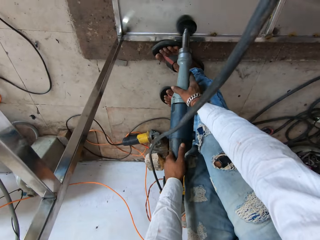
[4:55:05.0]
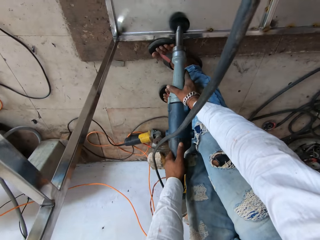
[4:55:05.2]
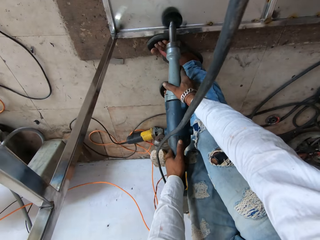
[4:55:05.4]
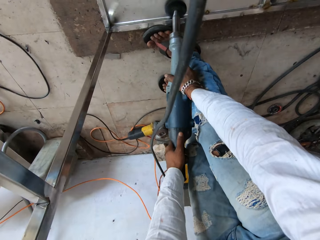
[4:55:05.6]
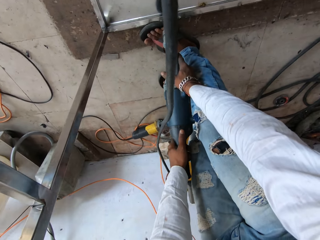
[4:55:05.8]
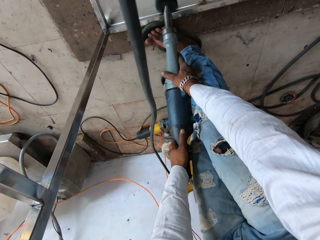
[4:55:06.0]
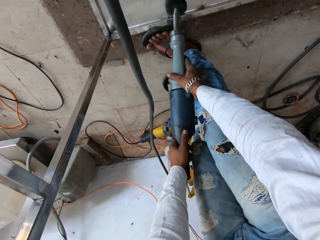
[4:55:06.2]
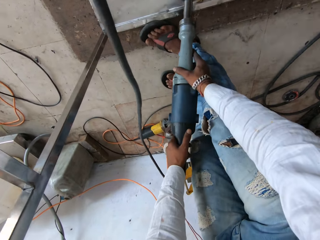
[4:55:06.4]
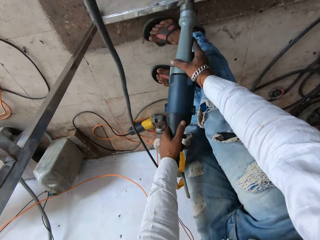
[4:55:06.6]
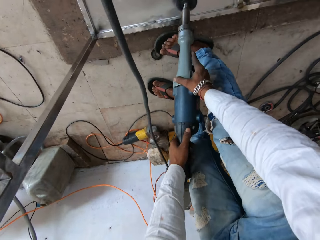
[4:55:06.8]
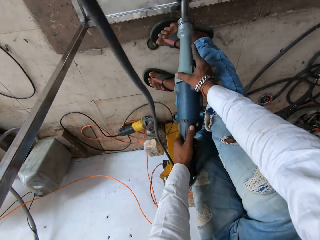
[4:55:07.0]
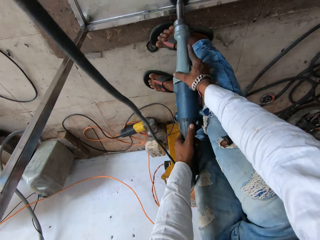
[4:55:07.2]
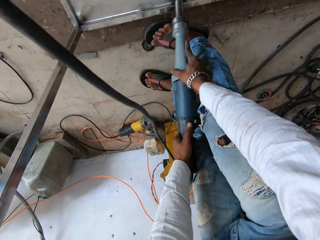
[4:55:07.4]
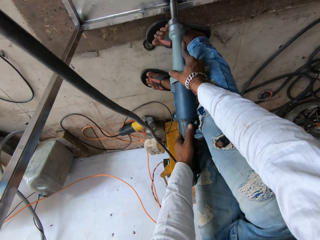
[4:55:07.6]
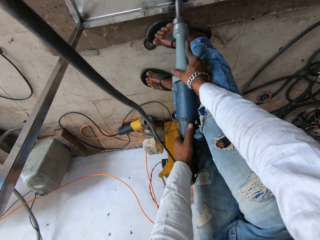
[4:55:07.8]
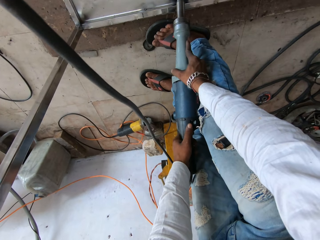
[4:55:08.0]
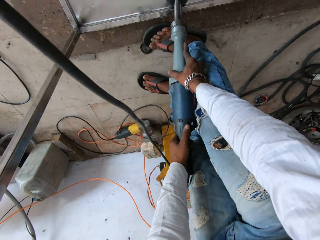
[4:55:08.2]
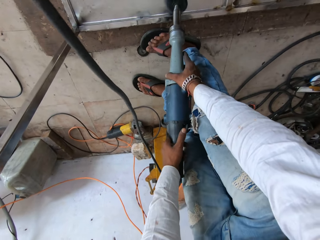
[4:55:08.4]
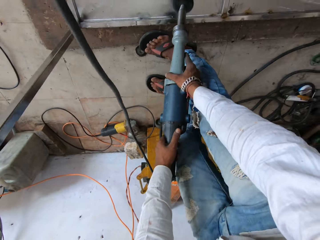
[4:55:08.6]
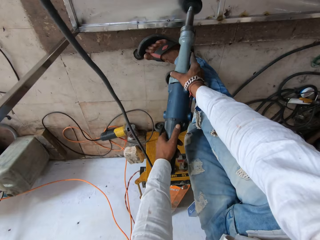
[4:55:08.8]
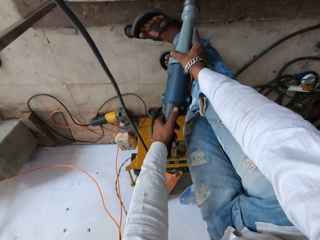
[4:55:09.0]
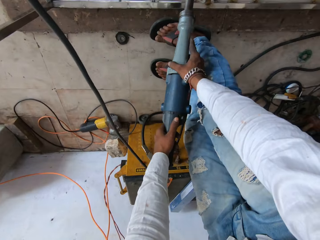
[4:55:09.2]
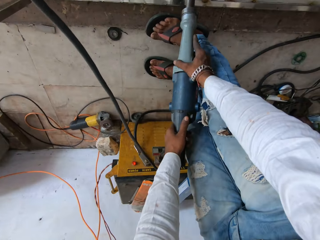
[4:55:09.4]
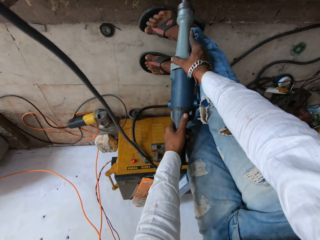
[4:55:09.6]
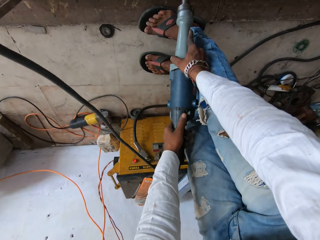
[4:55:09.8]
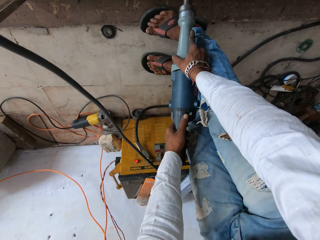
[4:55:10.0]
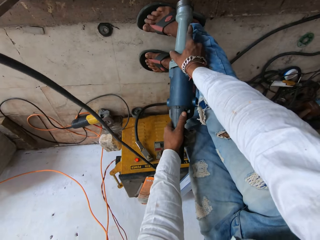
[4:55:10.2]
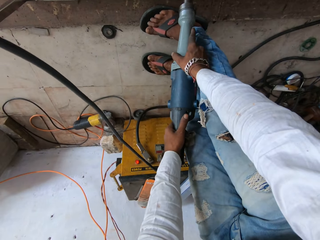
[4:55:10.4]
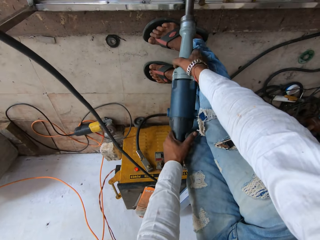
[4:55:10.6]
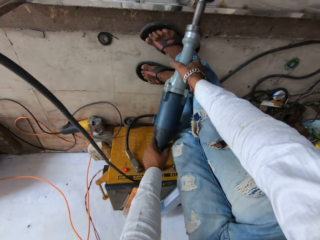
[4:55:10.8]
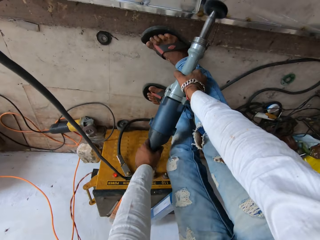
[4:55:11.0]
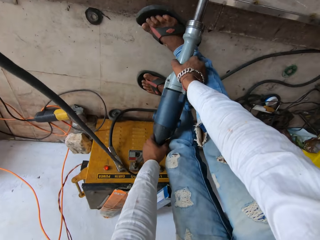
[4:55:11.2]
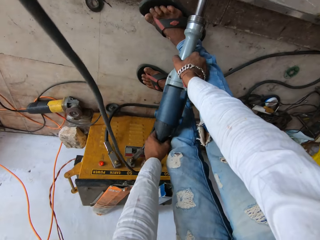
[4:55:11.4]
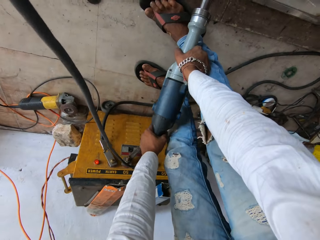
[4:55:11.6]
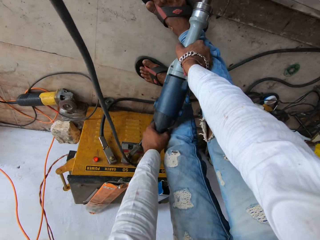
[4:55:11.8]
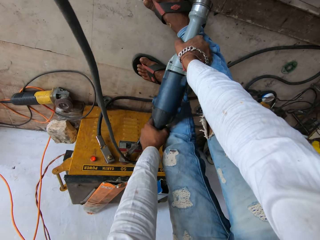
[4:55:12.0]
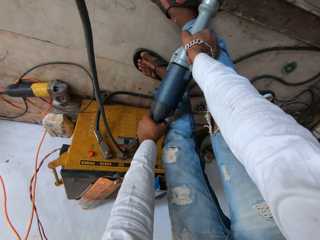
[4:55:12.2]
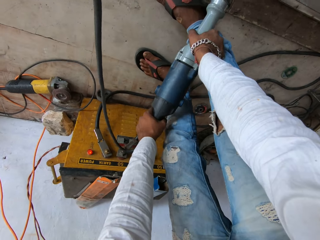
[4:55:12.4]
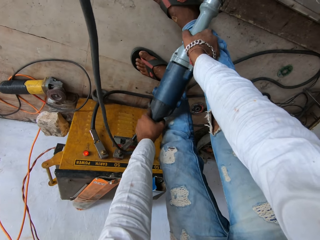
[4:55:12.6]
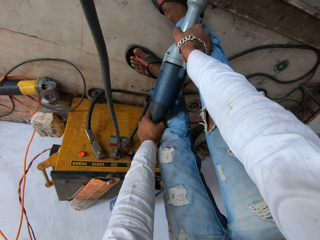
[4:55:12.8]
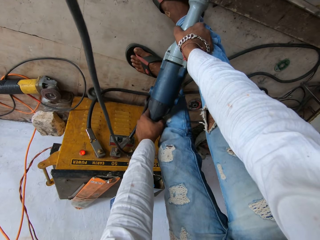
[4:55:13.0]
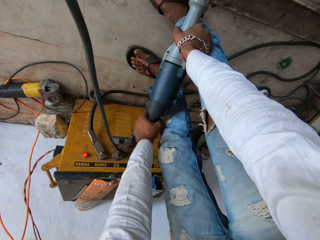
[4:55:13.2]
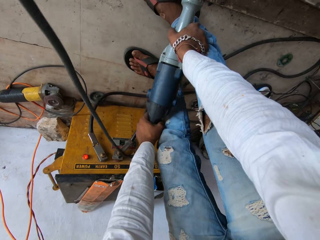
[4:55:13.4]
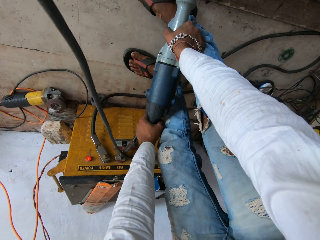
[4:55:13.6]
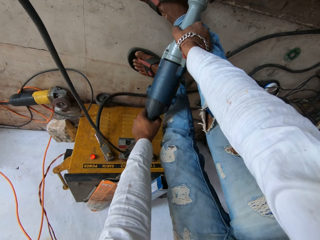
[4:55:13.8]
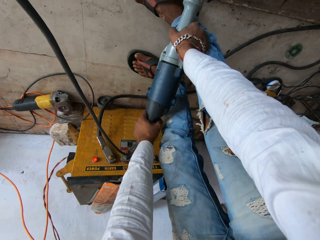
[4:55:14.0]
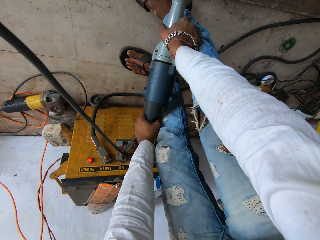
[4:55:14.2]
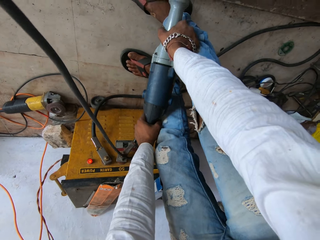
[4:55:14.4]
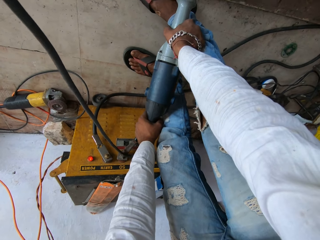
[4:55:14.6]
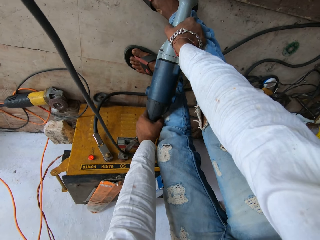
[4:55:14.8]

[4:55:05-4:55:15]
The camera wearer polishes a metal structure. They brush the metal areas with paint. They move backwards. They polish the metal structure.

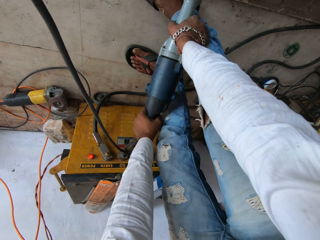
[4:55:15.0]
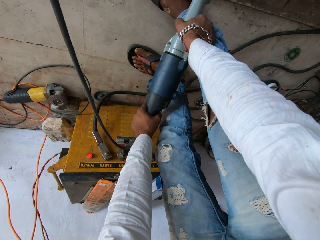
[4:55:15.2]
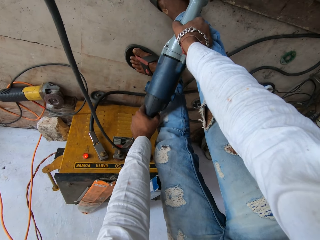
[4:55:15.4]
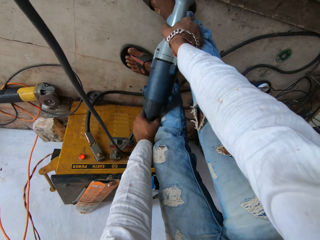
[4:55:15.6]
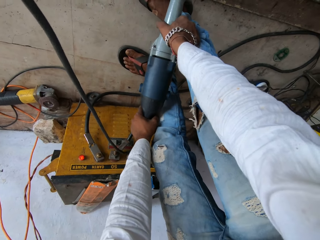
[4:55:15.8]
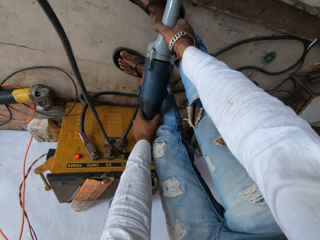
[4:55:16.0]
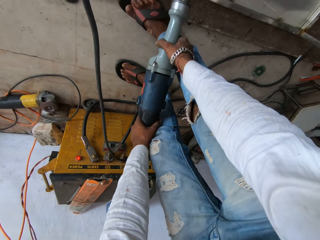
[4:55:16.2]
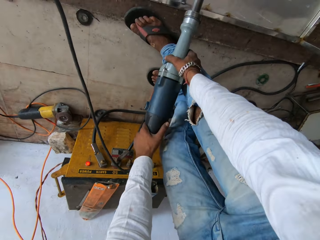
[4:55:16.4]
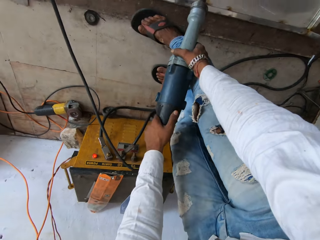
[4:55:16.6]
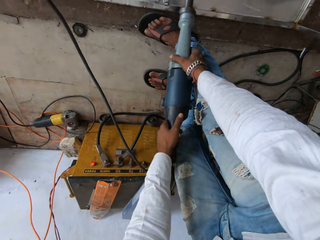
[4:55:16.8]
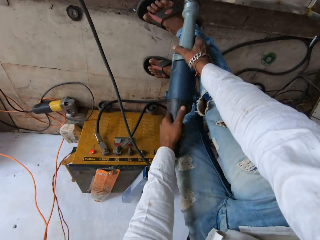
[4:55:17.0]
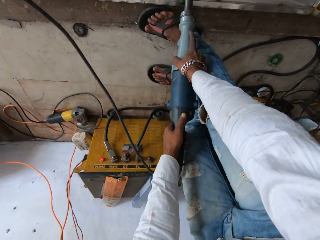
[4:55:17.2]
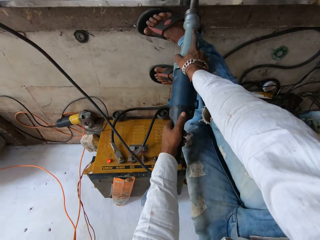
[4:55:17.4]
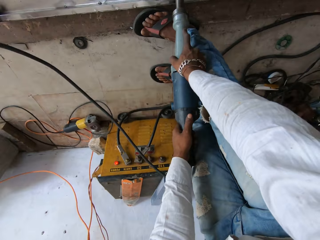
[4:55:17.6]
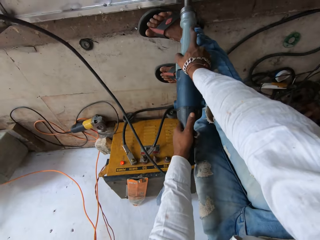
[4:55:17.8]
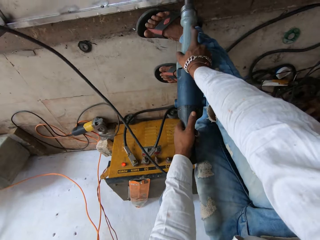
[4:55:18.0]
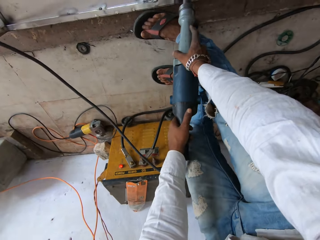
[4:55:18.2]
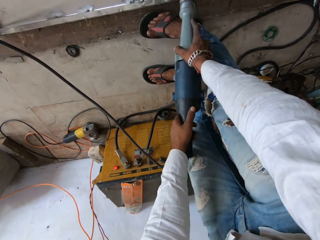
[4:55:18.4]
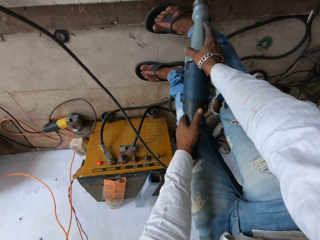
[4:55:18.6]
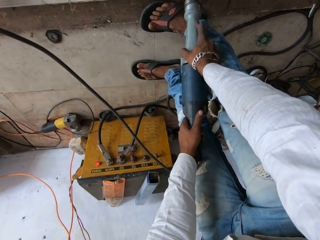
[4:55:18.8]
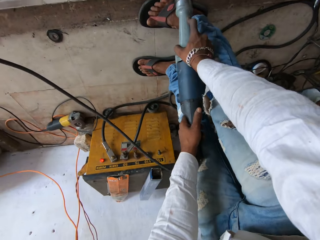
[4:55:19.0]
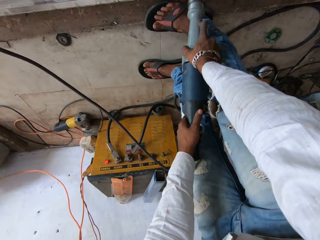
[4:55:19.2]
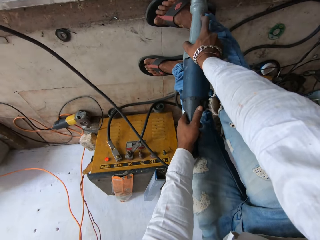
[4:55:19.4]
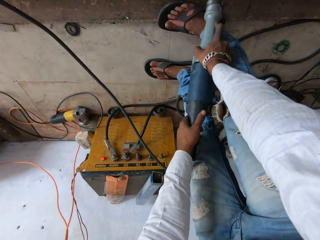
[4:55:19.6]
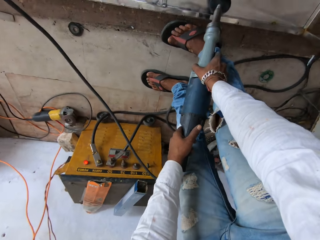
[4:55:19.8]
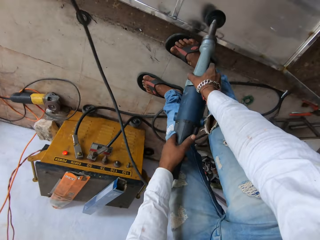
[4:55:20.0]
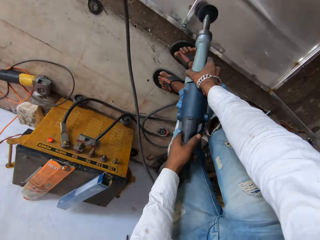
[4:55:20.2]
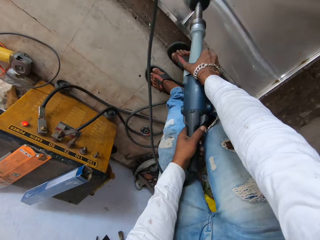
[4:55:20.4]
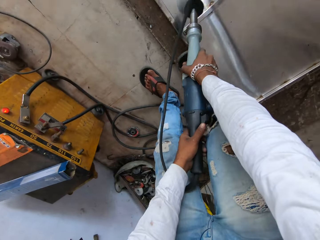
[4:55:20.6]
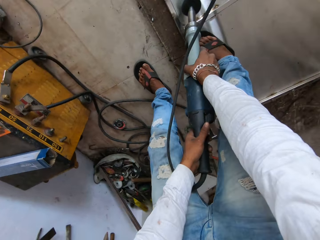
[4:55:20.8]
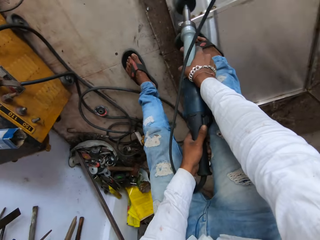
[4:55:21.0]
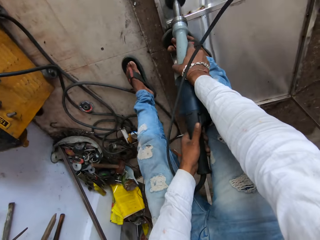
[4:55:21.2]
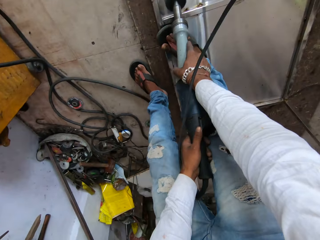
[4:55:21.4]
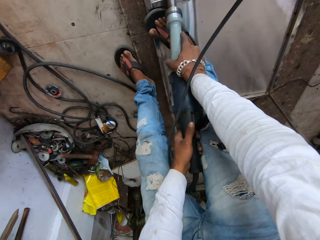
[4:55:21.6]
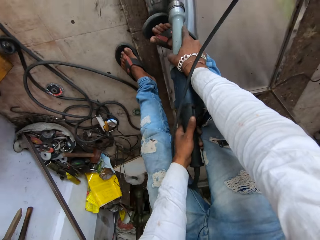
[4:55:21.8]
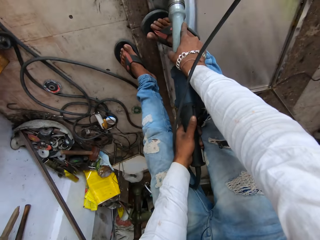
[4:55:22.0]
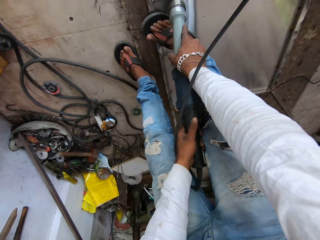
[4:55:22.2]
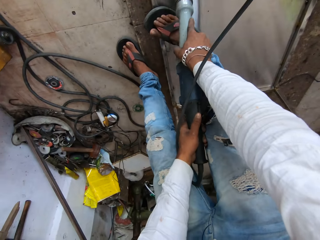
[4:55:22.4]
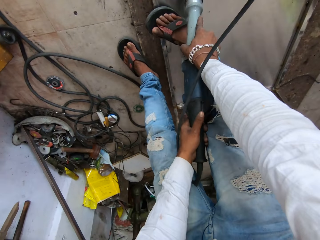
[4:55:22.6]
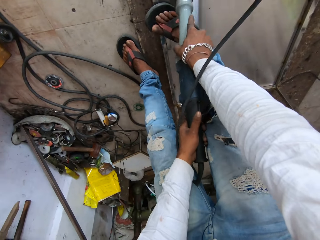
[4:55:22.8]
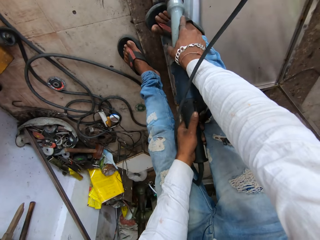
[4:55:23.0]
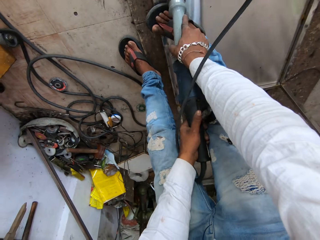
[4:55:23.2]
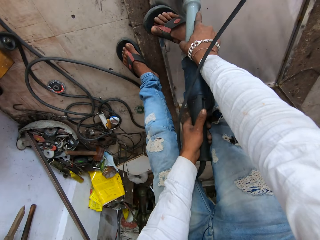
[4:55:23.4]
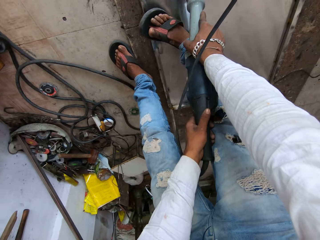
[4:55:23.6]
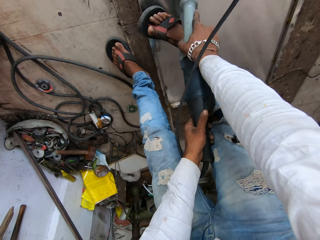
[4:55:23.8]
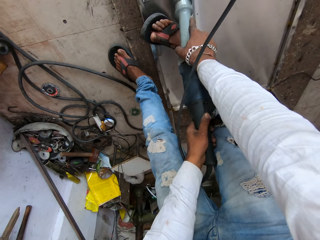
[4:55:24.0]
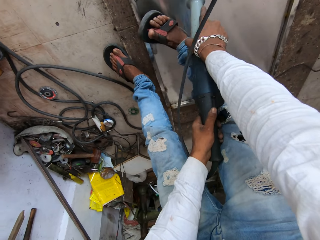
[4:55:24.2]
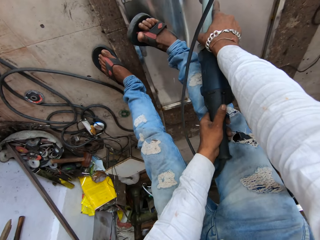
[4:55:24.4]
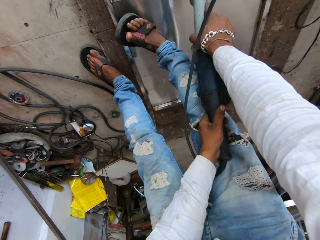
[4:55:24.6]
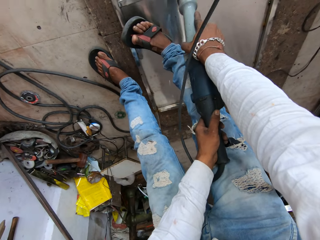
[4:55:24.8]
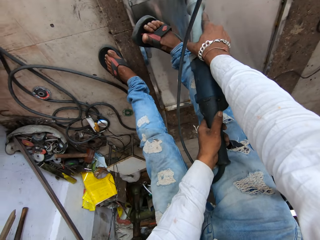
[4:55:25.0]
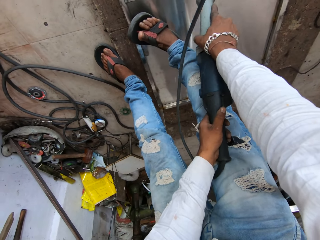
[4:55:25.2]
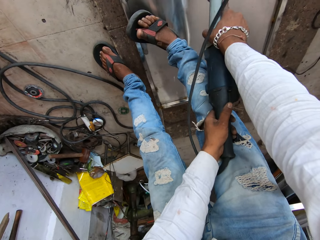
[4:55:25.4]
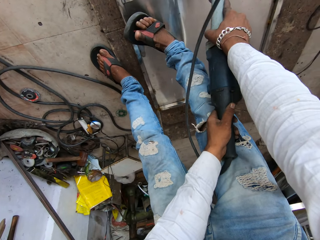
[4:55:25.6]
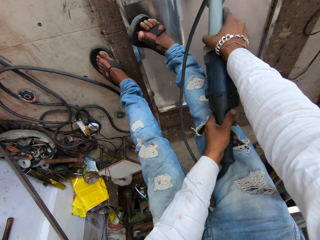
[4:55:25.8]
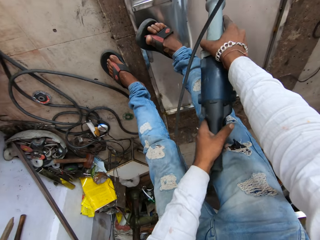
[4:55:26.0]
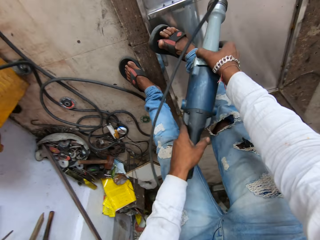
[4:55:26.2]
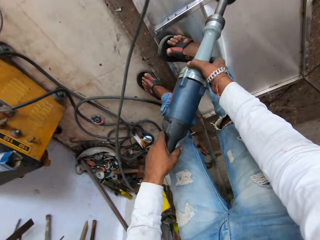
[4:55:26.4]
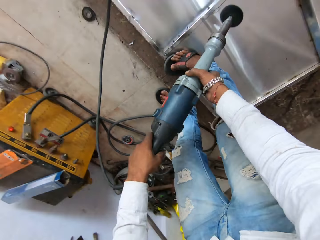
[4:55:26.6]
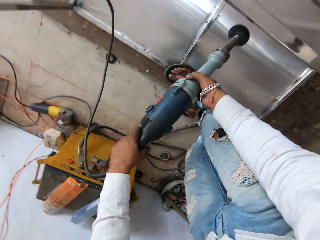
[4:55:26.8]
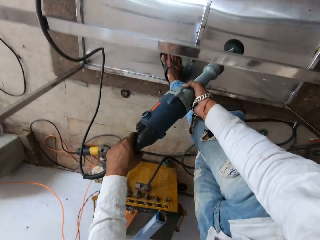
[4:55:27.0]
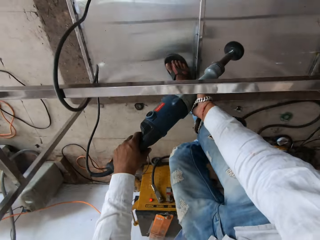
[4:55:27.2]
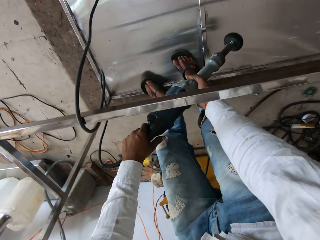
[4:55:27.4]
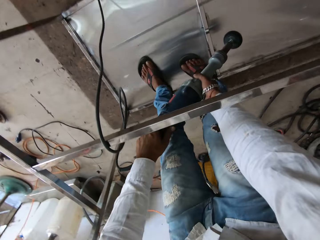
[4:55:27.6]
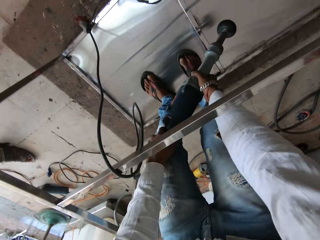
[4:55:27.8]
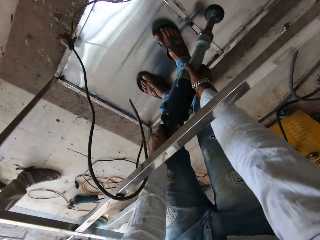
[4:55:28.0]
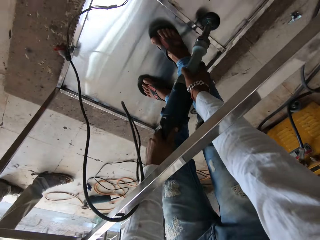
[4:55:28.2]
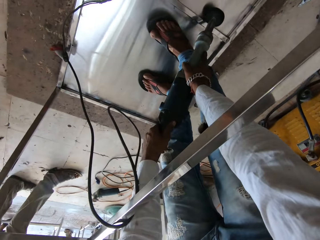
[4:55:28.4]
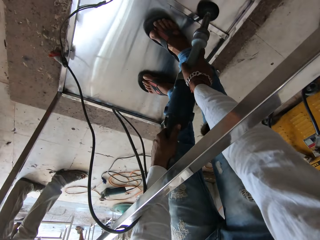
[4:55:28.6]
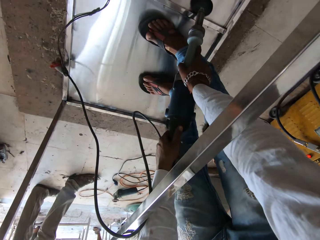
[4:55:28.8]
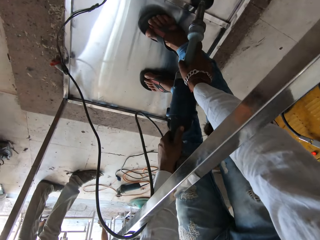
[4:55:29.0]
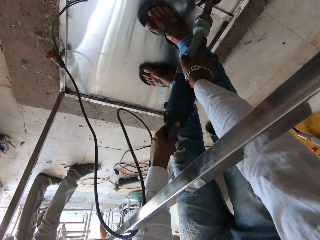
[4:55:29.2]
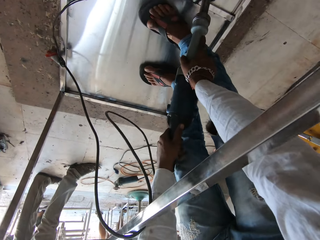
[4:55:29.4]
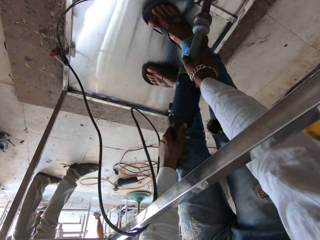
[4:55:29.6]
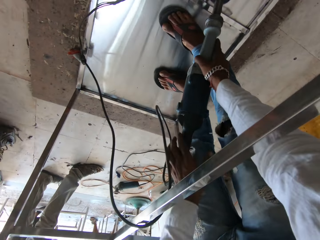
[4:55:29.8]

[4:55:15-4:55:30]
The camera wearer moves backwards. They polish a metal structure. They move backwards. They polish the metal structure. They turn around. They polish the metal structure.
